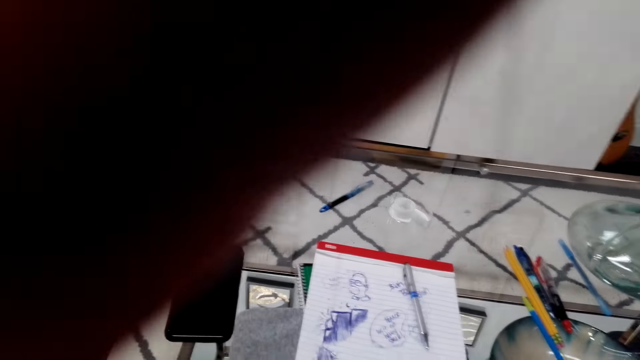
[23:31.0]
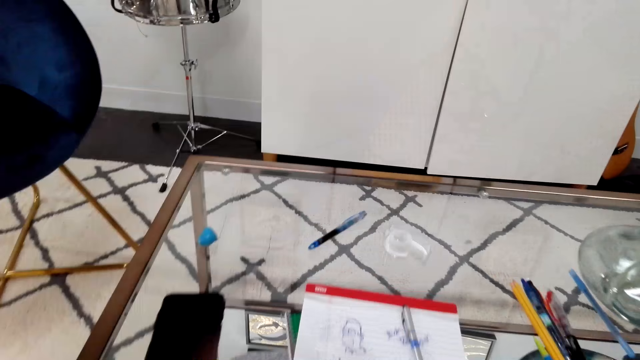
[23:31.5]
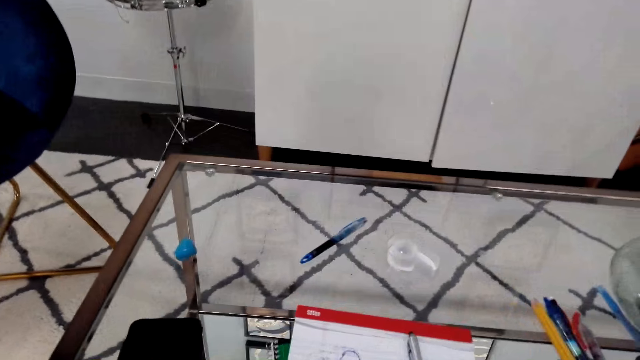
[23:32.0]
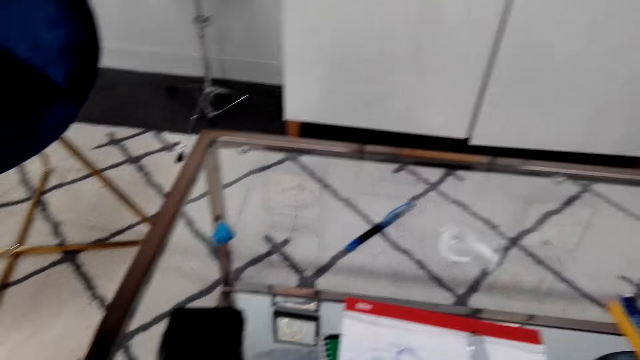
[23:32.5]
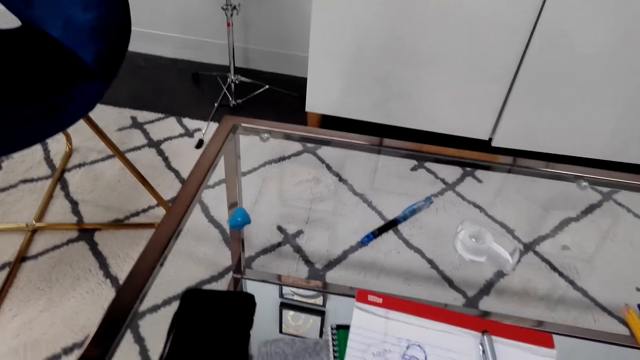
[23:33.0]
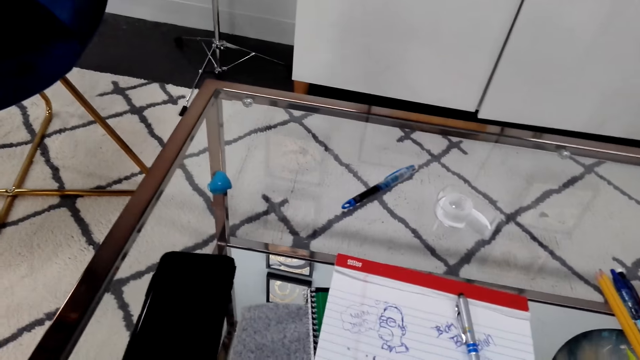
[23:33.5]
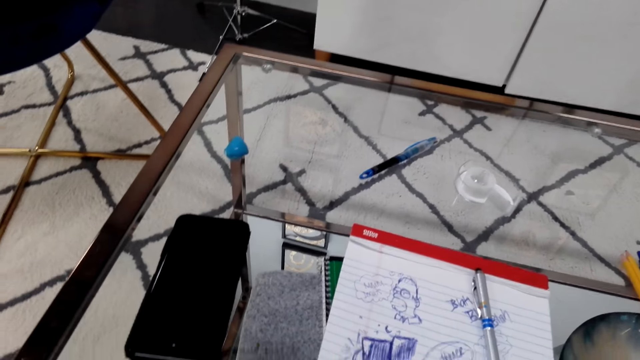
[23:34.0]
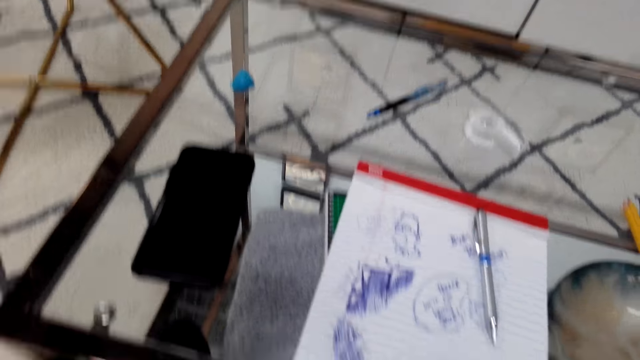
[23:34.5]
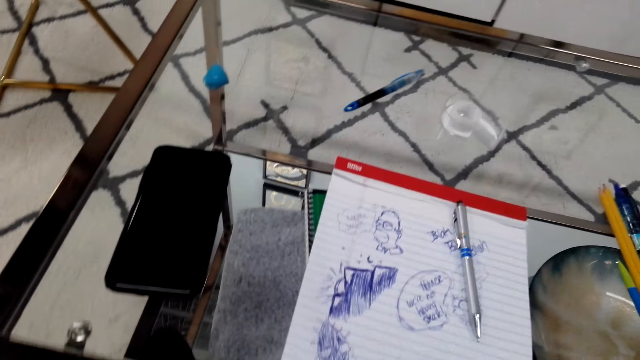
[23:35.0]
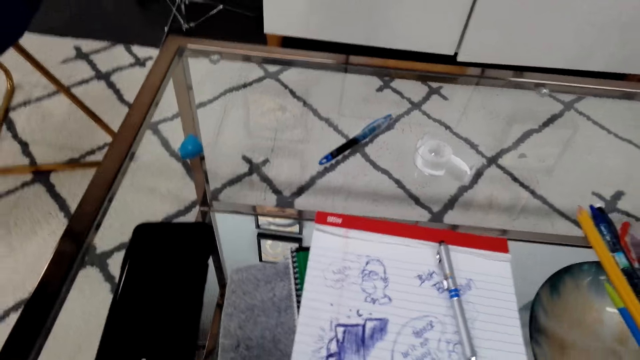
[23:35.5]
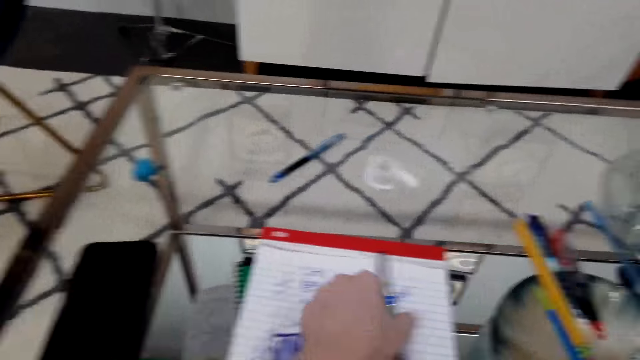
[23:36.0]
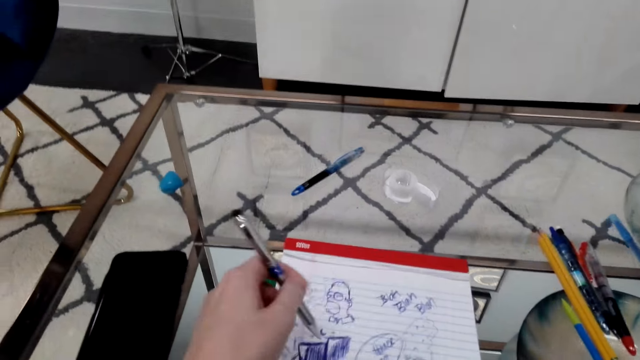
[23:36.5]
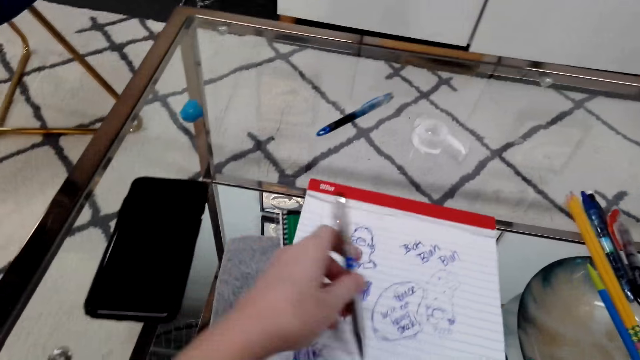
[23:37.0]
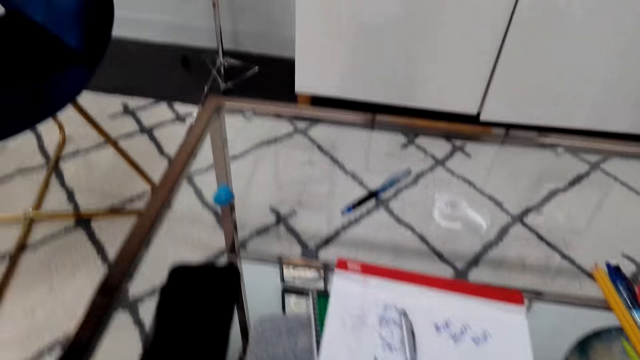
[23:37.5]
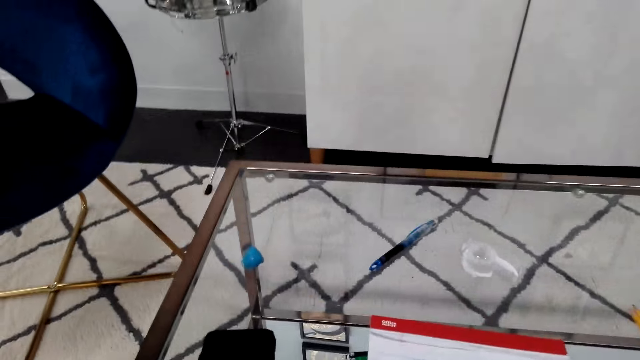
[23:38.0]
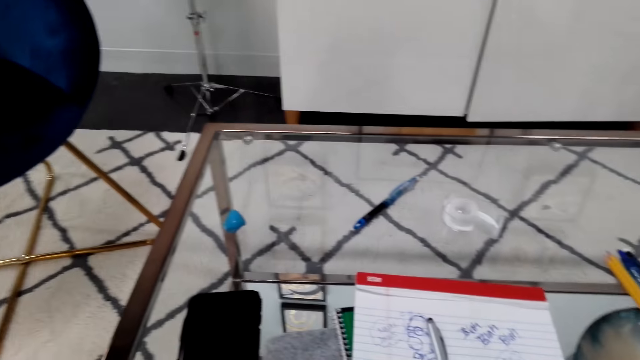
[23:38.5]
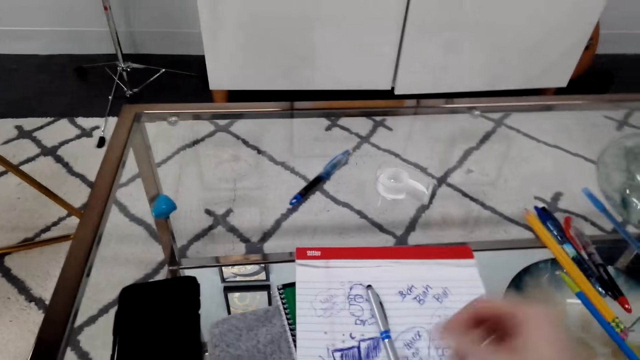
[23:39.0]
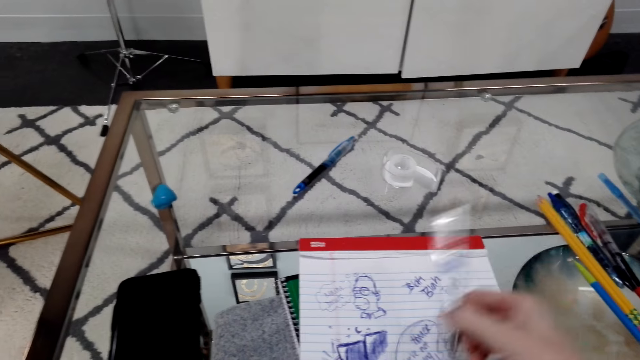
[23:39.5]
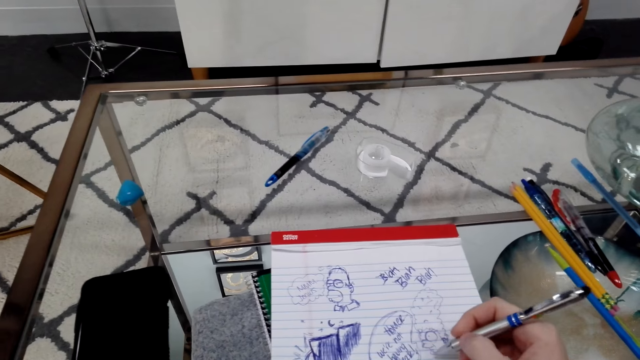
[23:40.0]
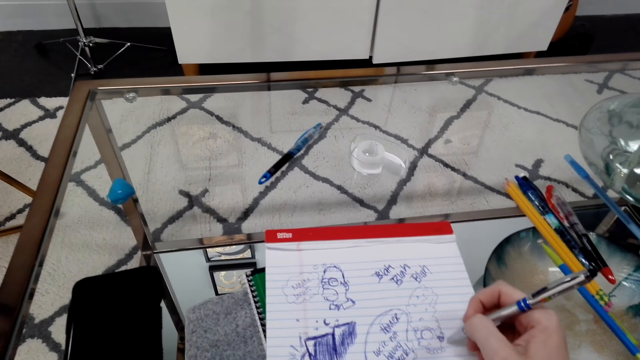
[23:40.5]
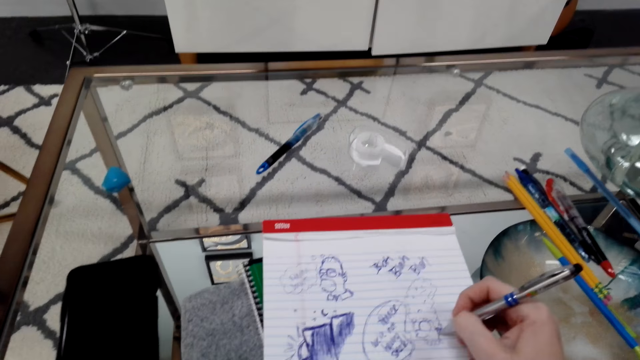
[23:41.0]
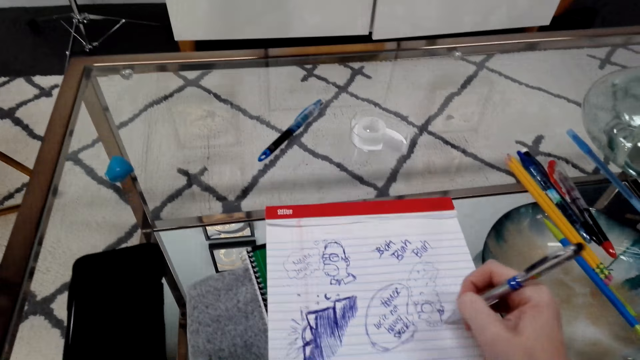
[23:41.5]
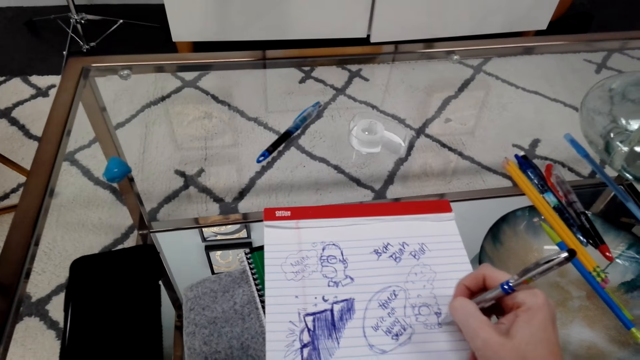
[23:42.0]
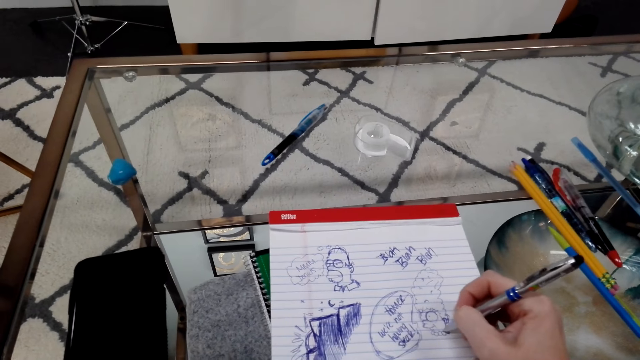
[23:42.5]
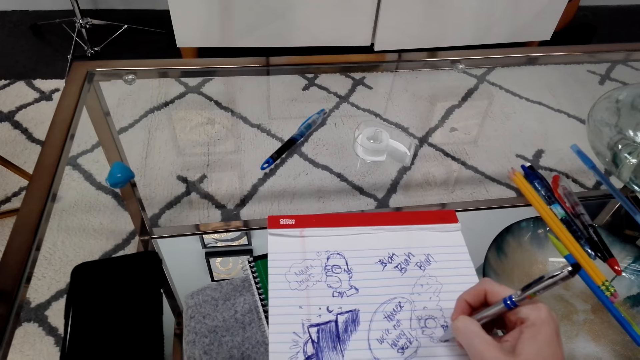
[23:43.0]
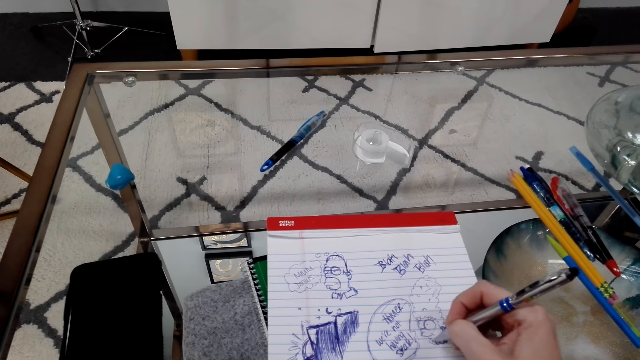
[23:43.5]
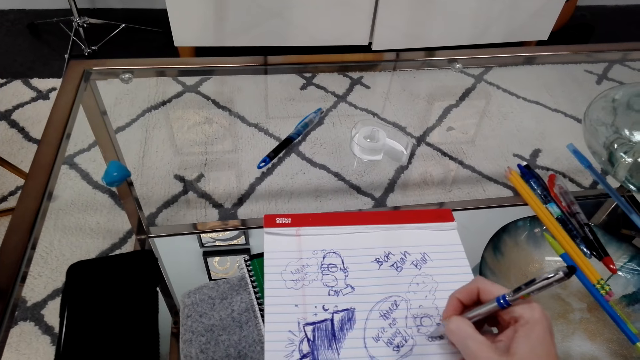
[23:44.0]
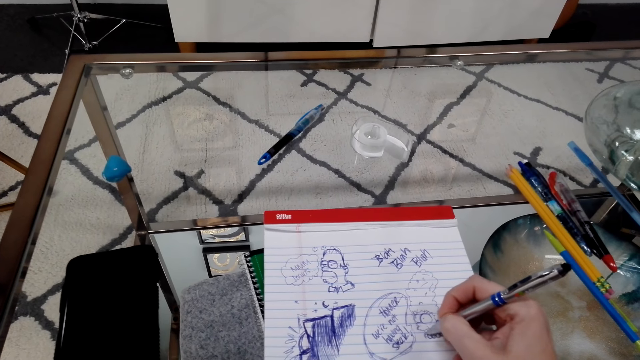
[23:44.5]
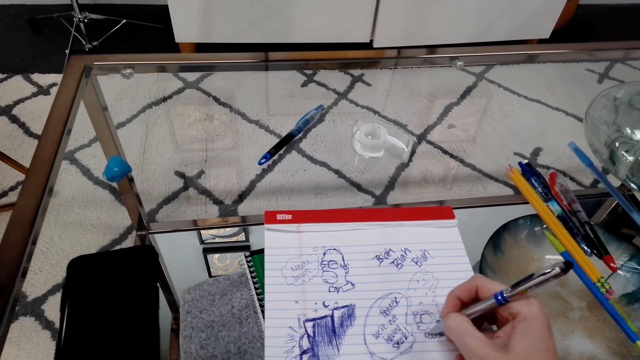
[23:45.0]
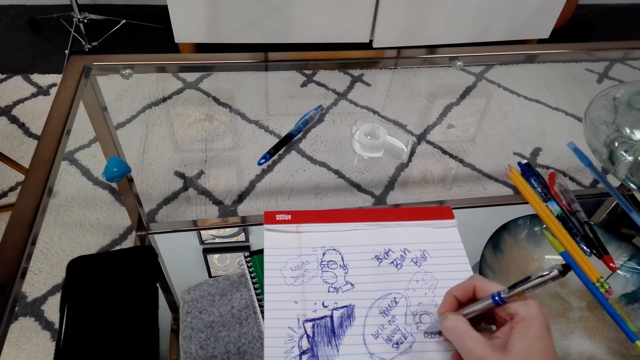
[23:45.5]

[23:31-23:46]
The camera wearer fixes the camera on the head. They touch the camera. They look around. They pick up a pen on the book. They put the pen on the book. They look around. They pick up the pen on the book. They draw on the book with the pen.

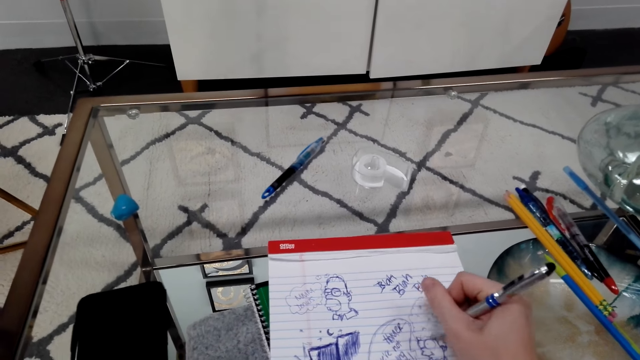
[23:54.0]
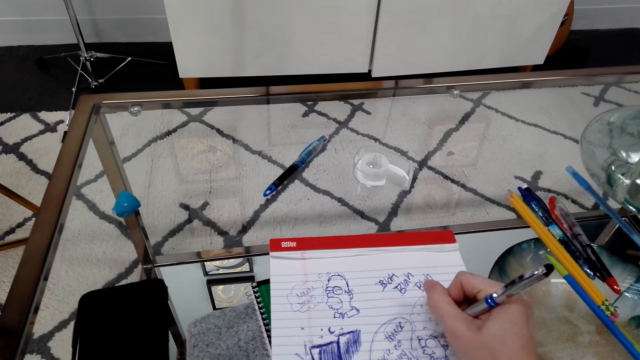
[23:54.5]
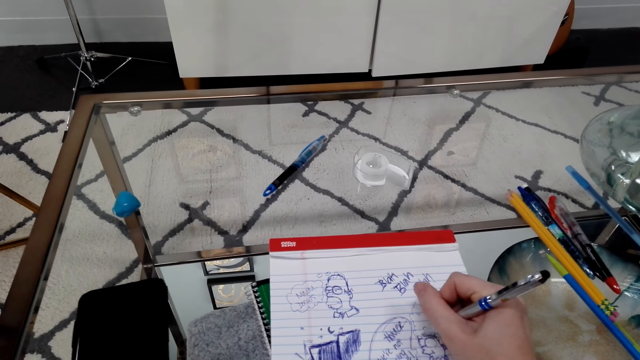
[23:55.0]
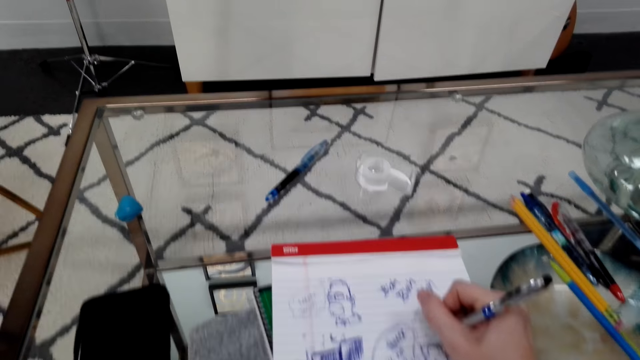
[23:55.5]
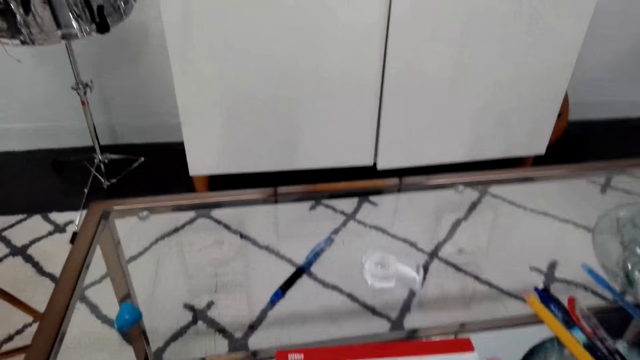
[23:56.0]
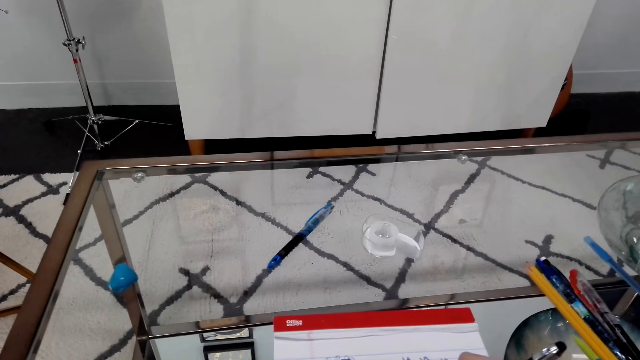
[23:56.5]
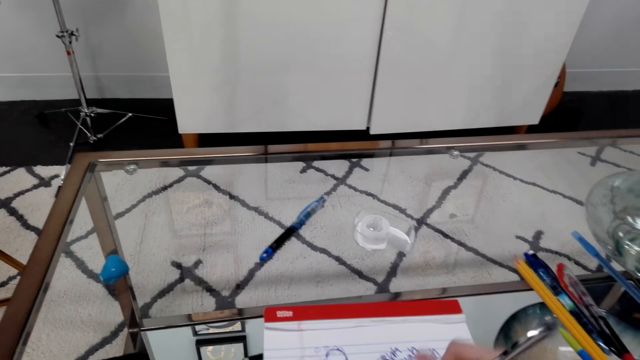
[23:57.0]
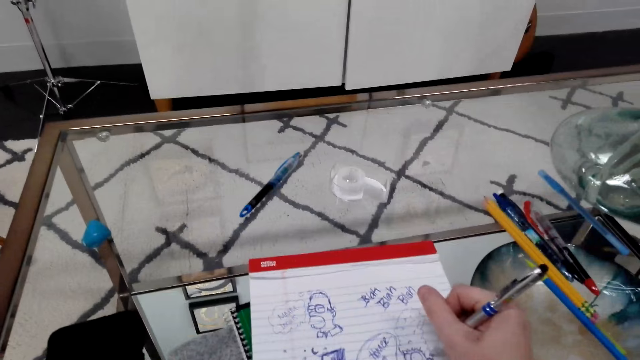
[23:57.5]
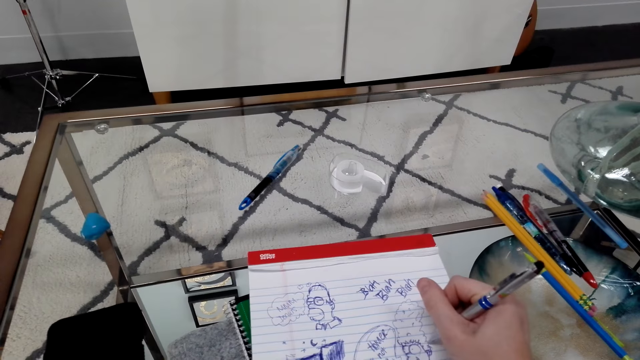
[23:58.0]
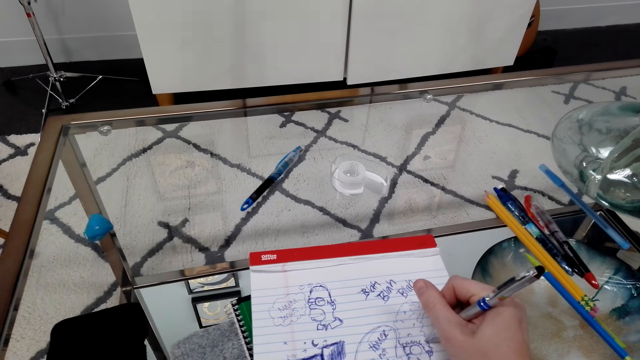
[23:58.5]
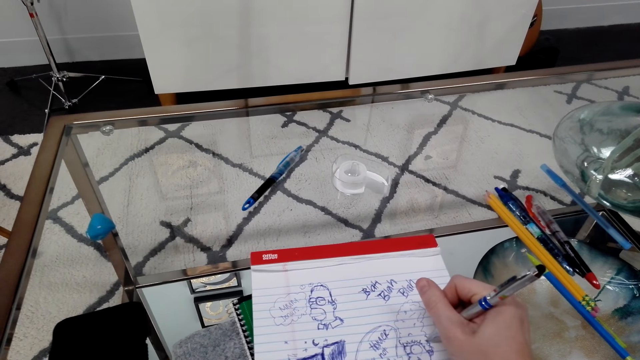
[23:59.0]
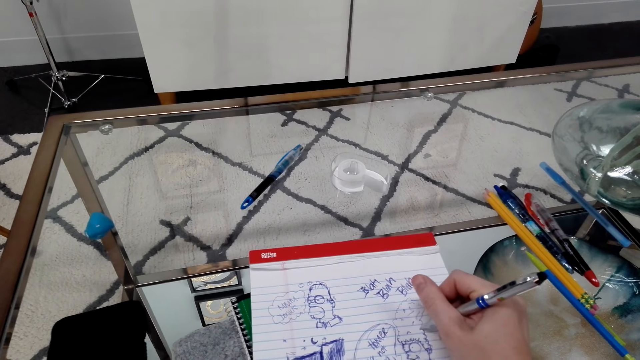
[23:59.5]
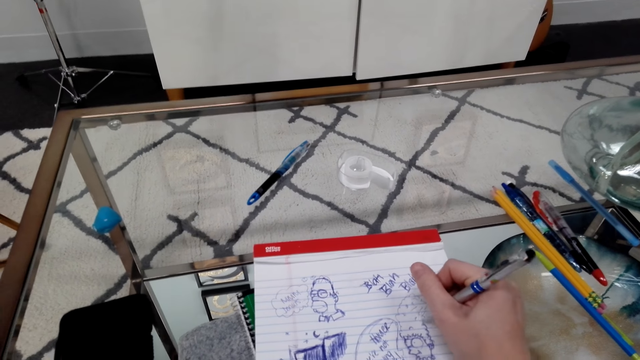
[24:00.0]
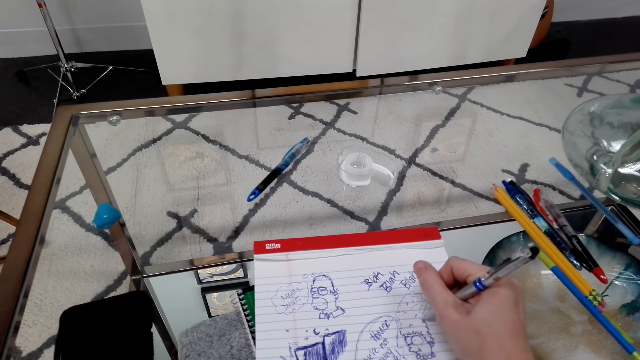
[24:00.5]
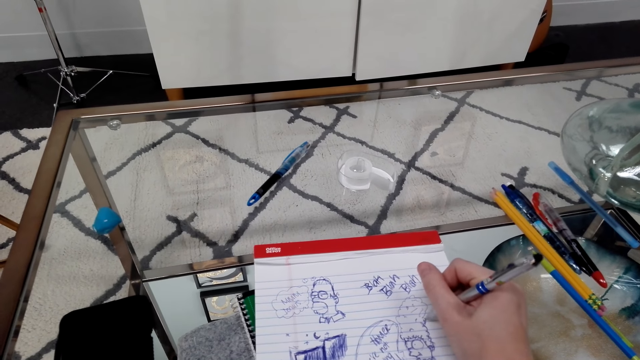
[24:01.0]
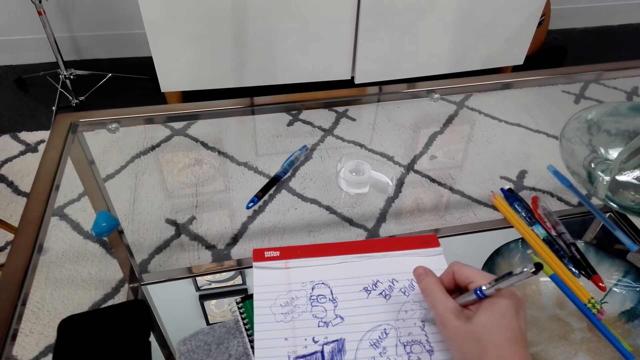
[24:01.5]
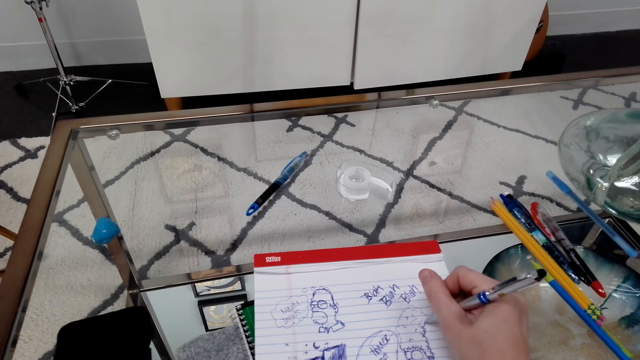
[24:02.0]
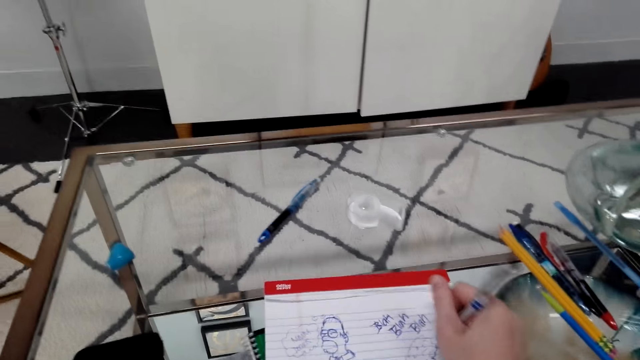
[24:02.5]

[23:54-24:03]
The camera wearer looks around. They draw on a book with a pen.
